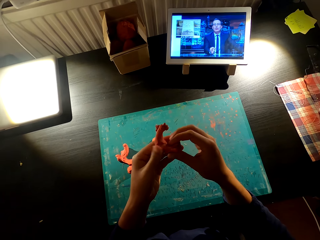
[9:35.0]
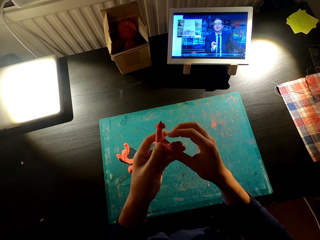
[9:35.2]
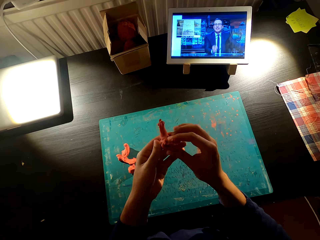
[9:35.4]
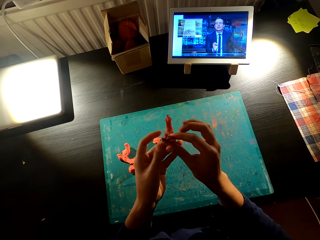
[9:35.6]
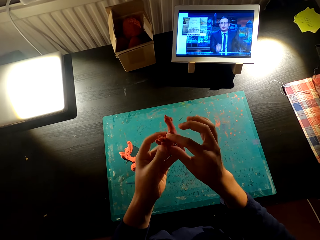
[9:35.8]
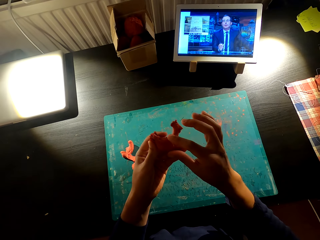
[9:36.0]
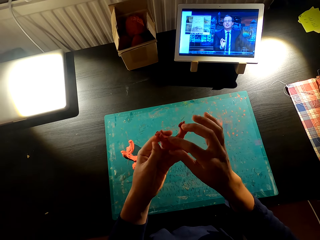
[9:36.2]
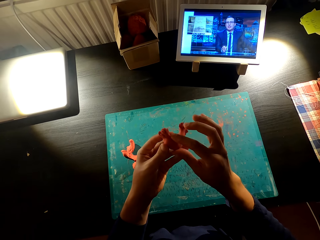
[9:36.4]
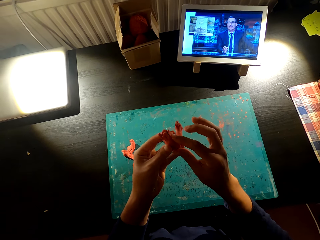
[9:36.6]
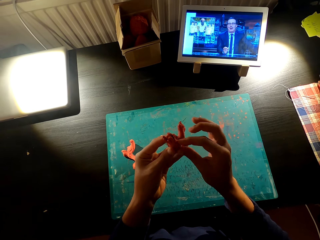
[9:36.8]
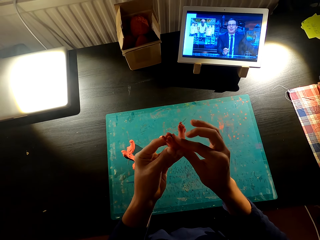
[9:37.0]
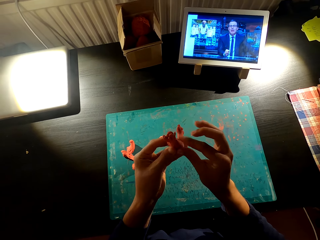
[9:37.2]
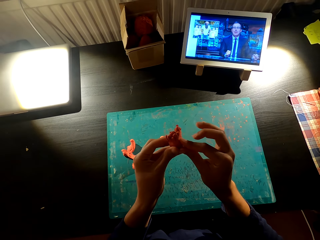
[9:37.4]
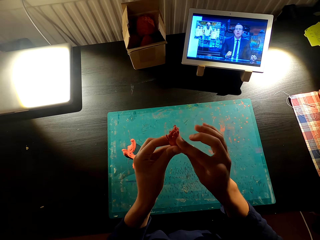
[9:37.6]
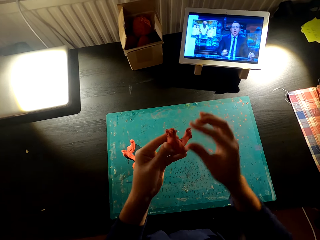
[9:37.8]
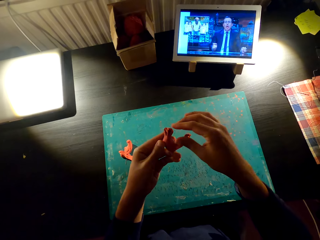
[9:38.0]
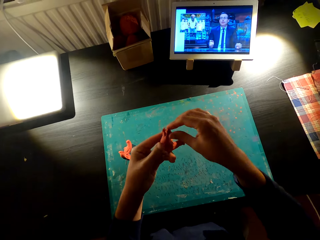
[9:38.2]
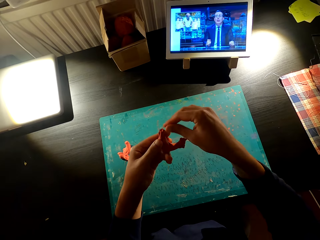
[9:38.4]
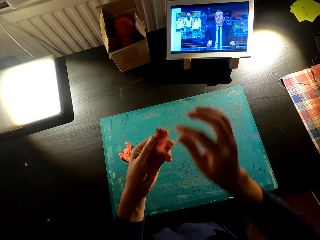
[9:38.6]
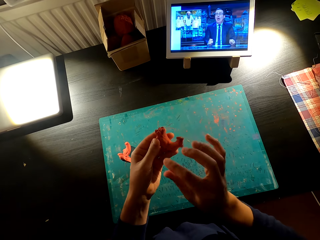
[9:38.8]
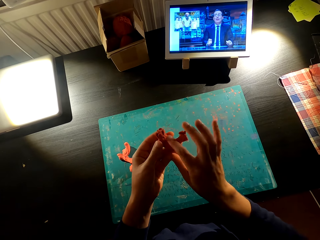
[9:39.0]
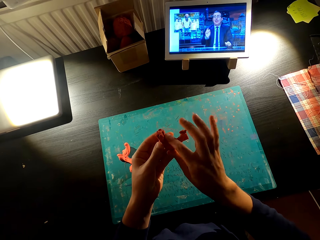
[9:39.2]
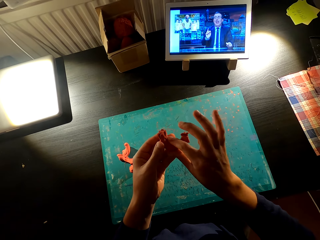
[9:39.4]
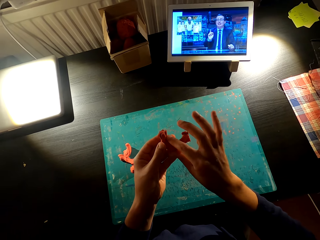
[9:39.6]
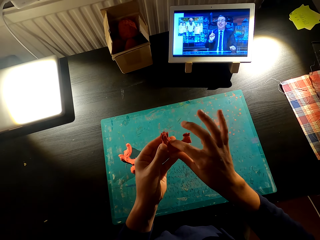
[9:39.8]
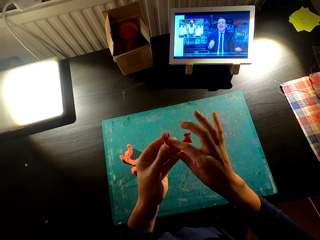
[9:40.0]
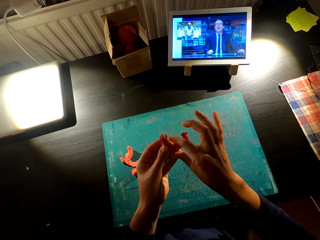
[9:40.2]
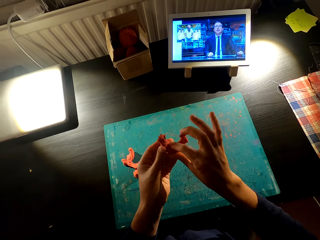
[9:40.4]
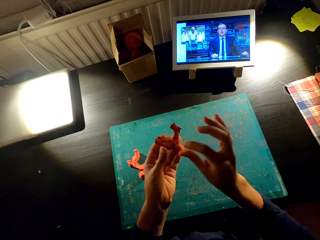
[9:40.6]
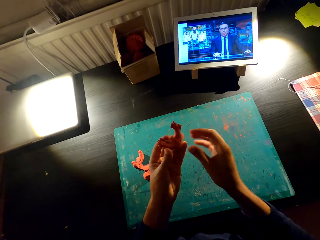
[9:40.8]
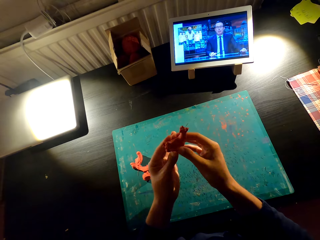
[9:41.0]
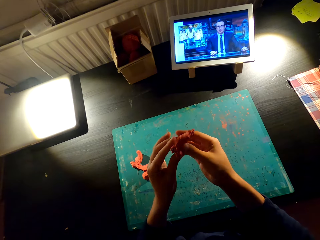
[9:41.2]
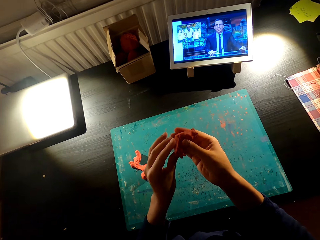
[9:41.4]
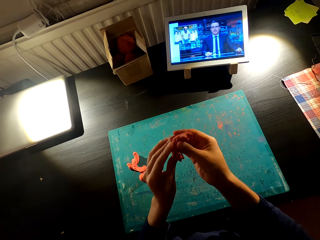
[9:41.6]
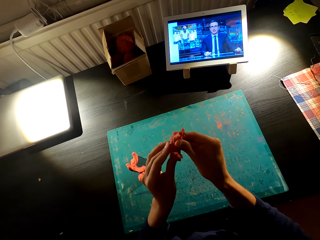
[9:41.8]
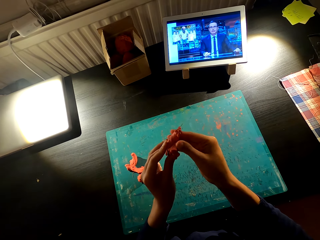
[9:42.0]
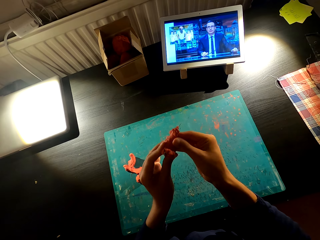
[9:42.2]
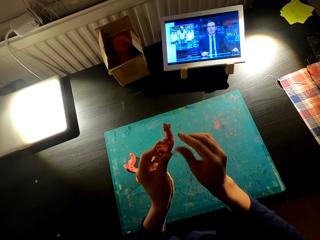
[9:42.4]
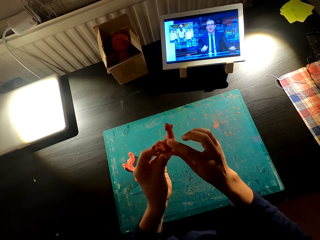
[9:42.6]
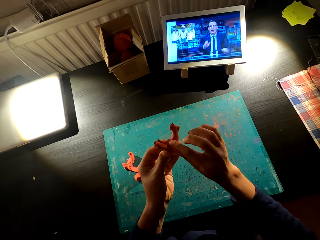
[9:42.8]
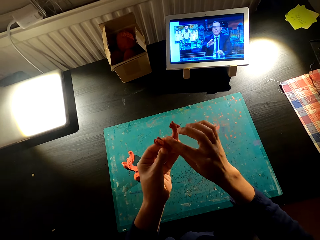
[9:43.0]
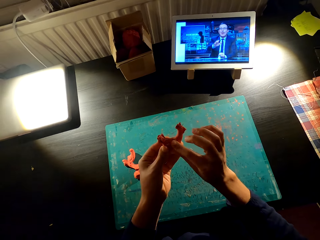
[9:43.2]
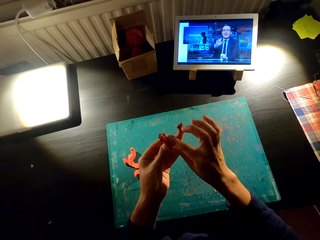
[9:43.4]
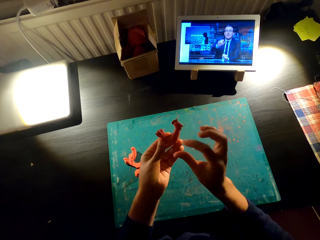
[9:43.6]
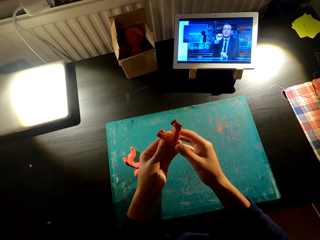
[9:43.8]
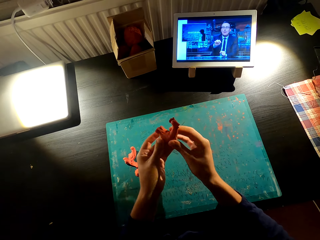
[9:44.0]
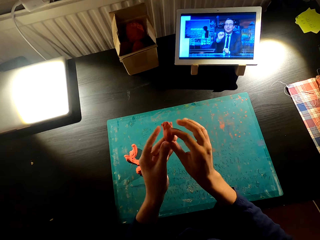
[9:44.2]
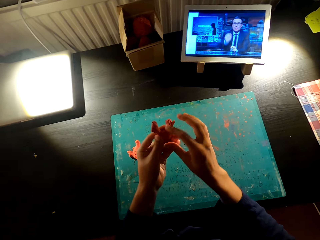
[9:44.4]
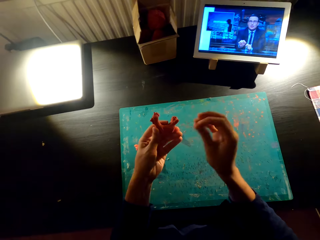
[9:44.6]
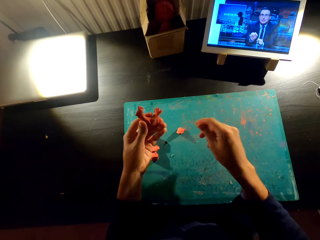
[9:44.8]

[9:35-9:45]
The camera wearer molds the model. They watch the television. They mold the model.

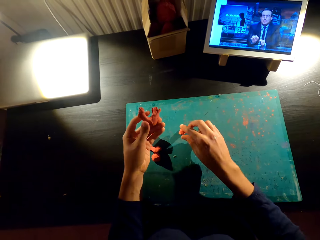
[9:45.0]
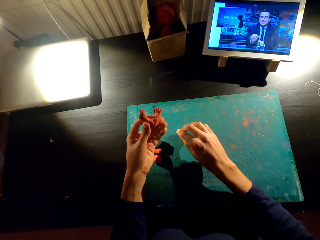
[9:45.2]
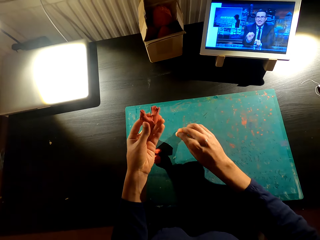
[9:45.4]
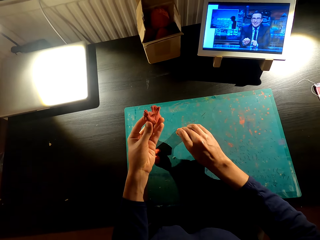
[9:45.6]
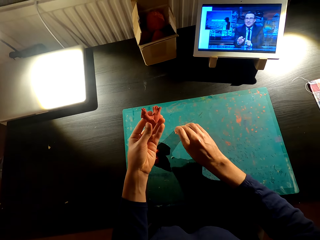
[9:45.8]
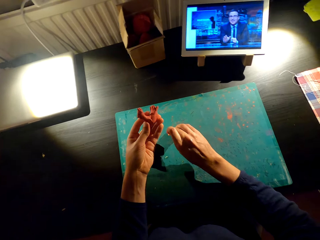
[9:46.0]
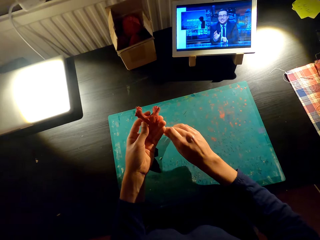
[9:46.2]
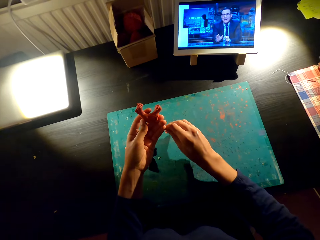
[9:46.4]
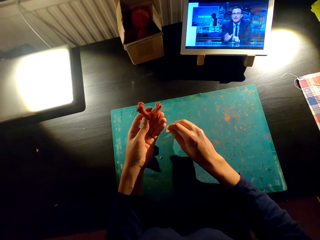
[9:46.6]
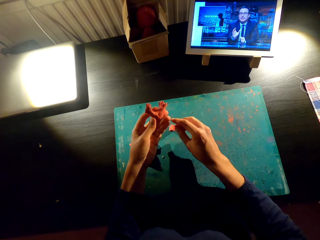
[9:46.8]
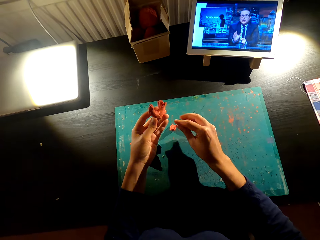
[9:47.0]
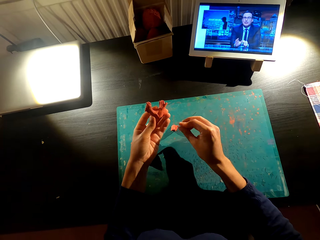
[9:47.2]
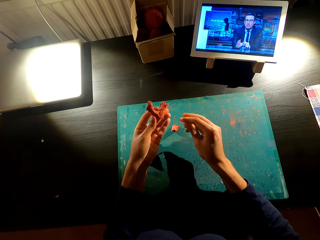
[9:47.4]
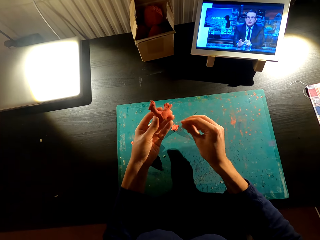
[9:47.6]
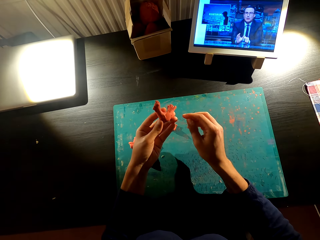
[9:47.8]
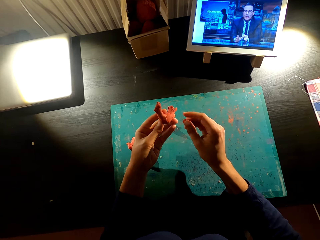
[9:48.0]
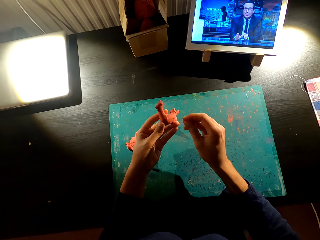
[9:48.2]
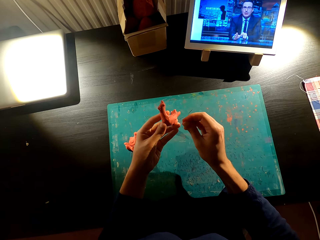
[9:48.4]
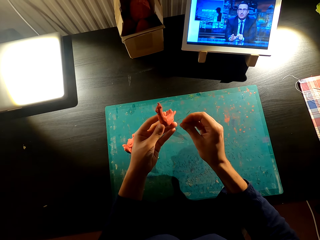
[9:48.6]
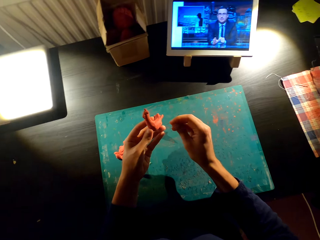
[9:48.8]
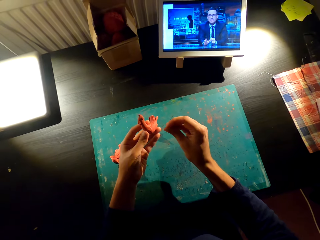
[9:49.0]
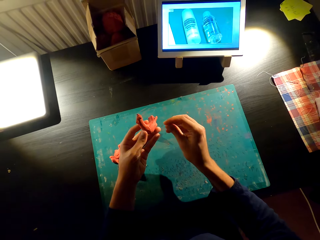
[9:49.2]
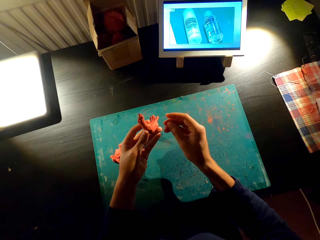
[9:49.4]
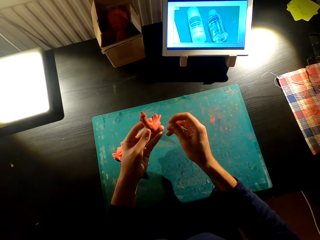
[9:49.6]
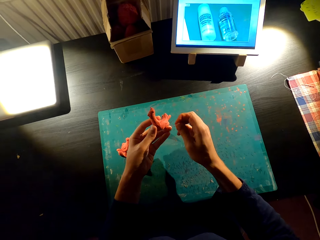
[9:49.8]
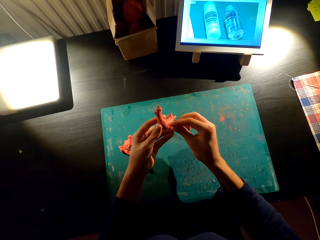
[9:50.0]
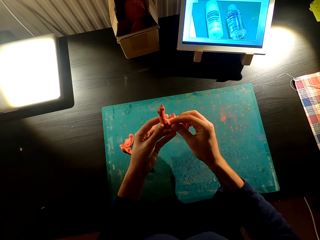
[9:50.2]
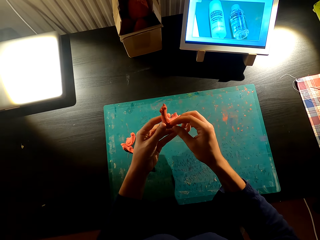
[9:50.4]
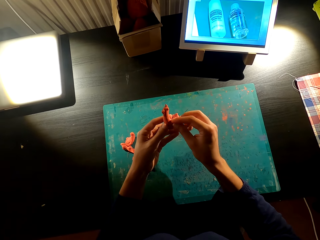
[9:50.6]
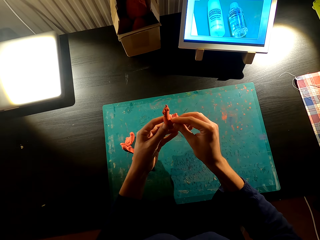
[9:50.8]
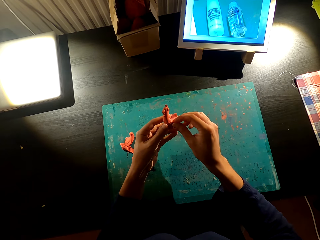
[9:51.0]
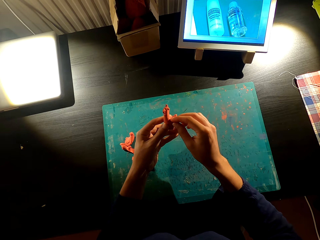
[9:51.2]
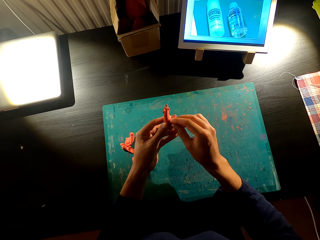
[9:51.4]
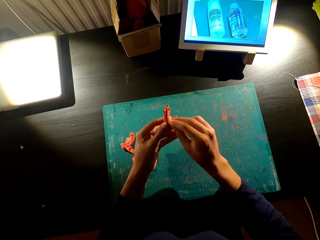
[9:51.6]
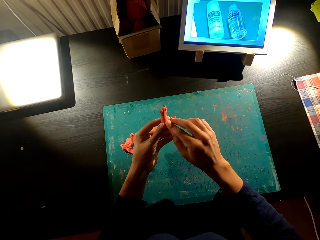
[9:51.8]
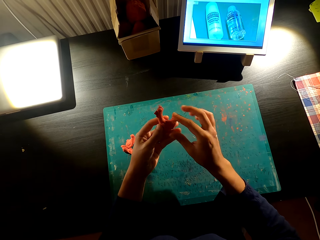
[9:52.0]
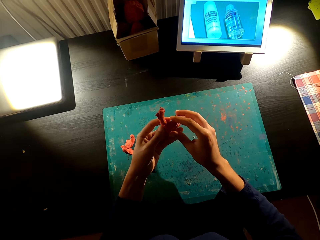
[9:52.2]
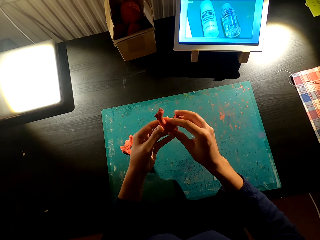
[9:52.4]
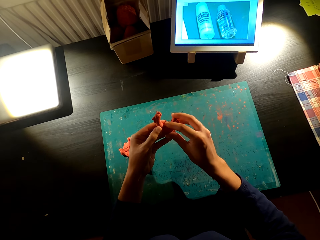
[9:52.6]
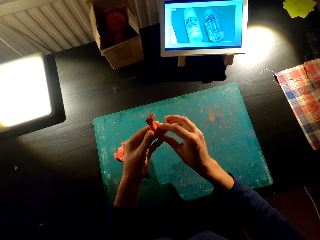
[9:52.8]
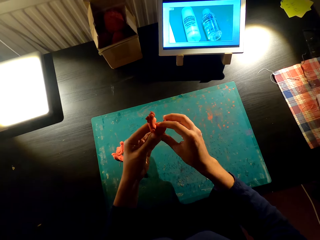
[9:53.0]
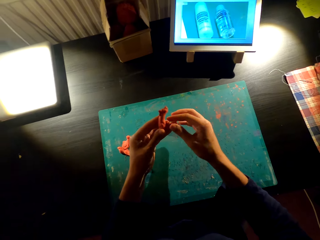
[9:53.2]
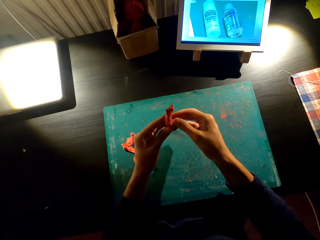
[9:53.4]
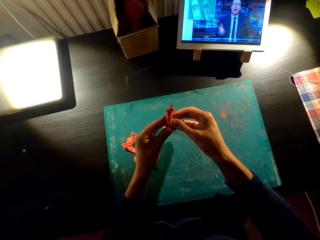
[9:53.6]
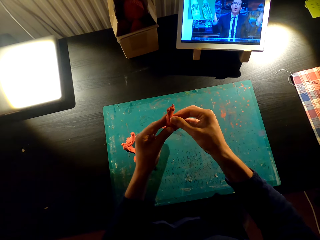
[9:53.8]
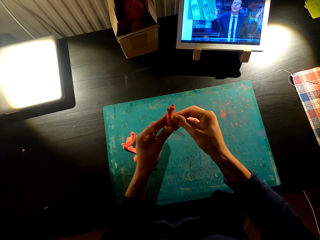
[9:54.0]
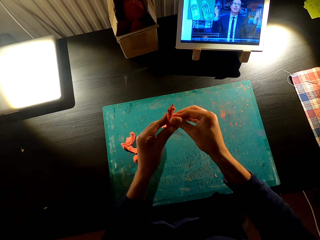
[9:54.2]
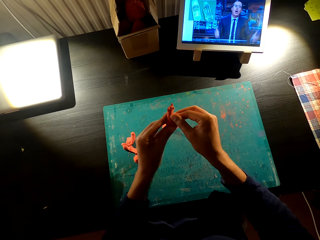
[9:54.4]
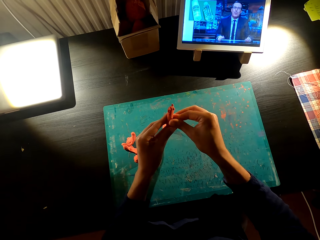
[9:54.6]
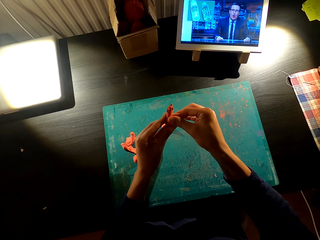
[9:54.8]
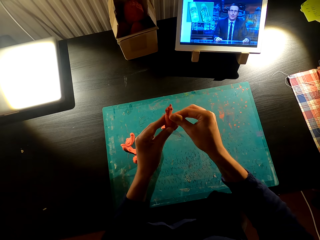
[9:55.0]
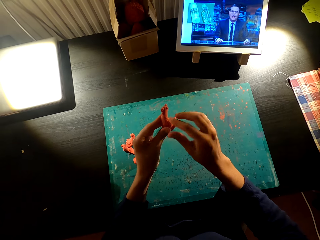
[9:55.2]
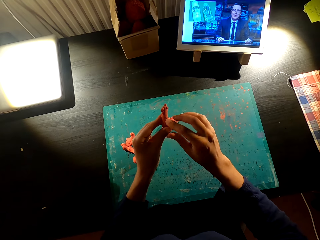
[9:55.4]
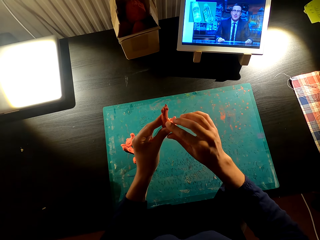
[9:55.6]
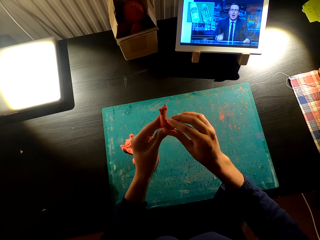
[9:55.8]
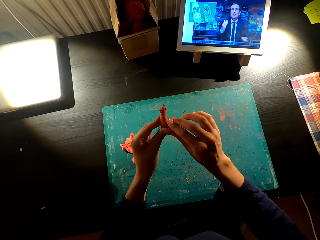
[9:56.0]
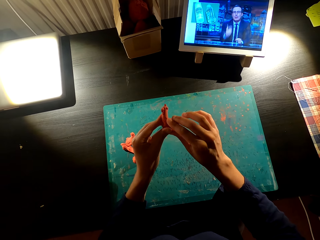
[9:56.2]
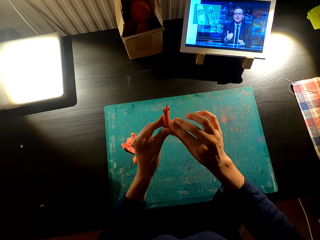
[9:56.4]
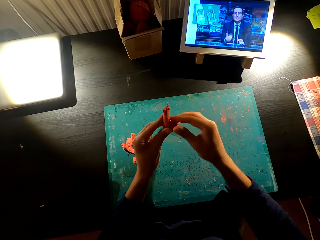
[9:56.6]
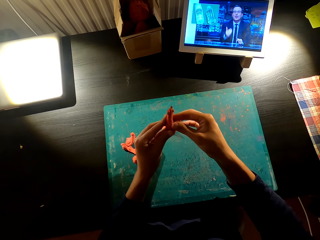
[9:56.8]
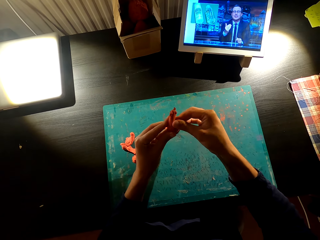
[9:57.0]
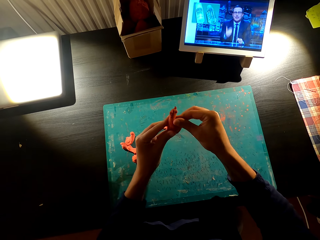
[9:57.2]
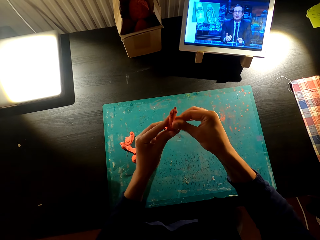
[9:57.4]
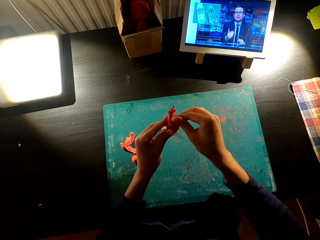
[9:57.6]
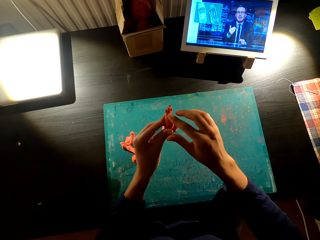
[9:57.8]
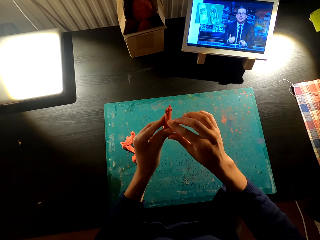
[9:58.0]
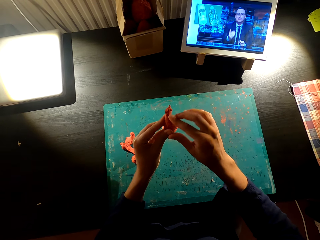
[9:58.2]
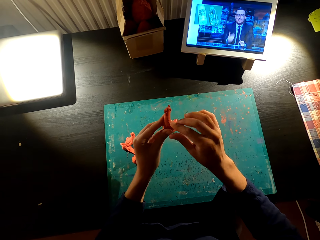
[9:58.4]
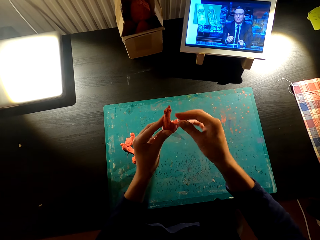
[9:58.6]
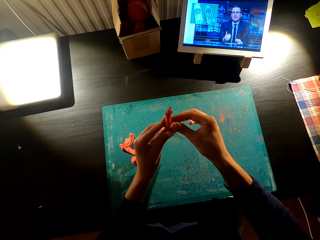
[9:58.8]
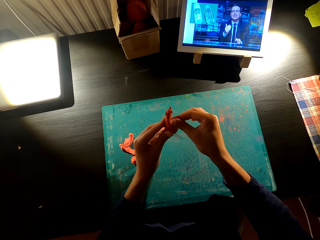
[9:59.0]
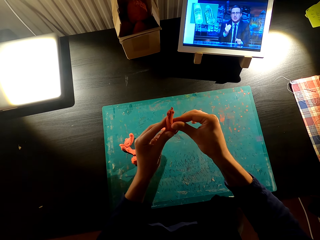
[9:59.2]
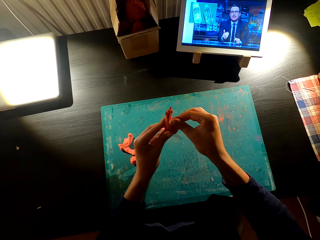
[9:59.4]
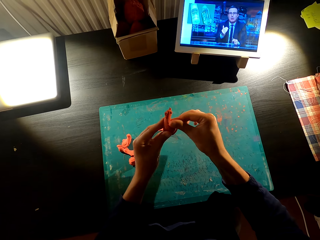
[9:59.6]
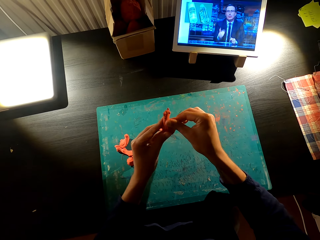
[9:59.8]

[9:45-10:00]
The camera wearer picks up the model. They watch the television. They mold the model. They watch television. They fix the model. They mold the model.
